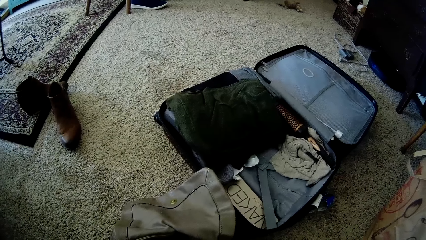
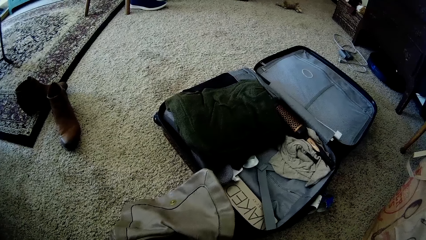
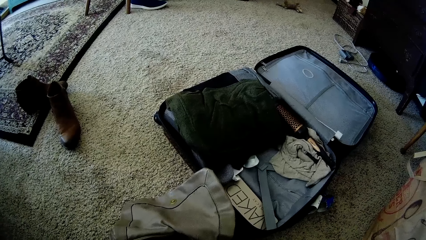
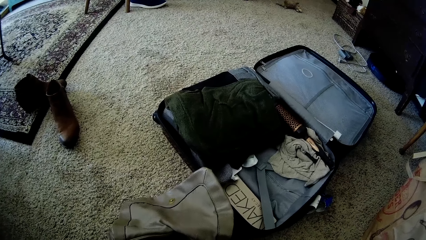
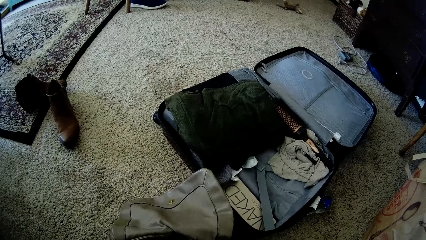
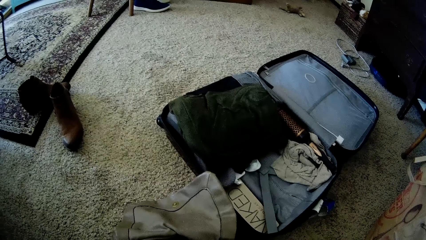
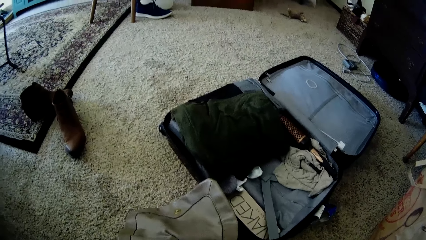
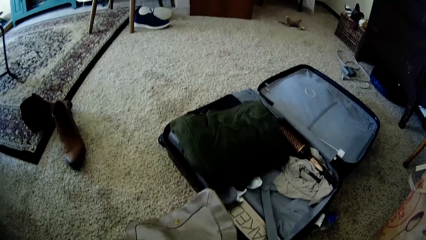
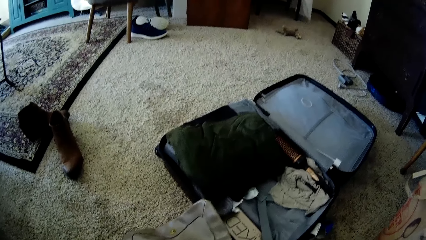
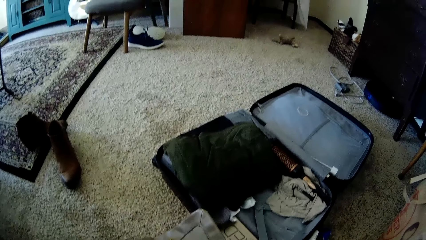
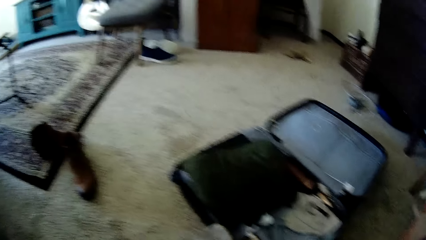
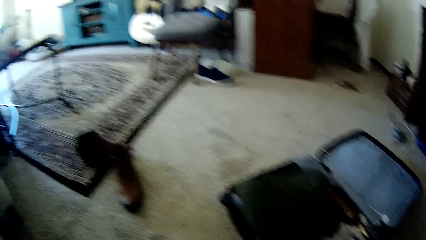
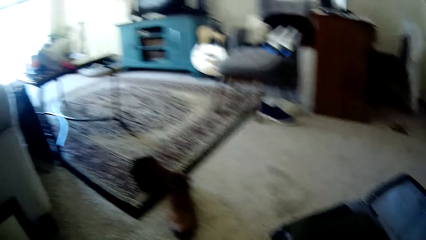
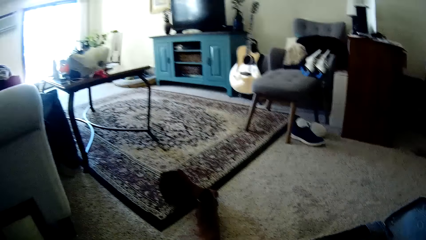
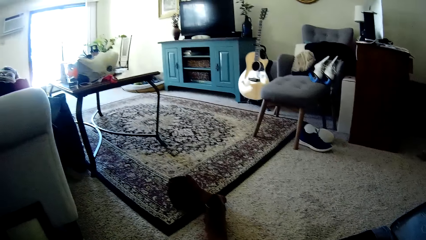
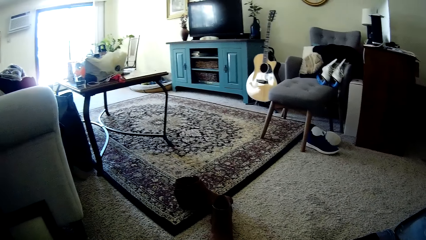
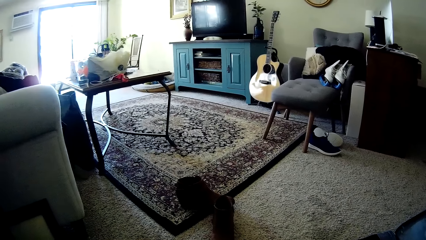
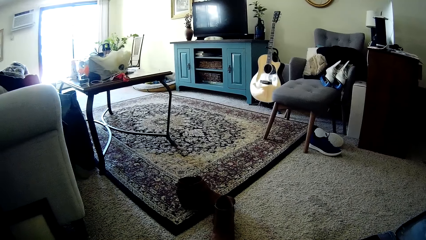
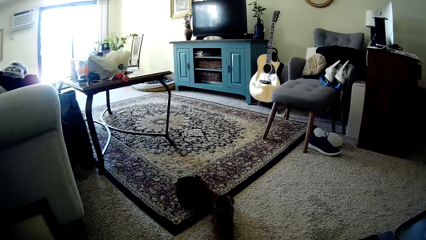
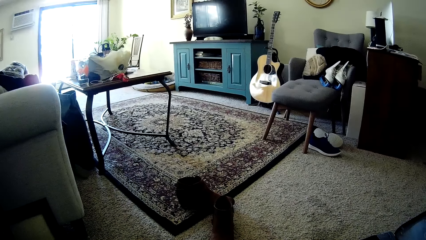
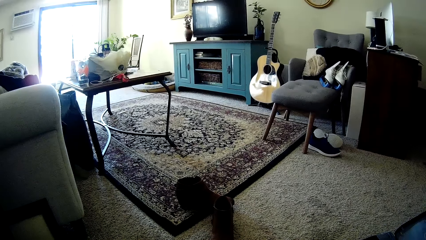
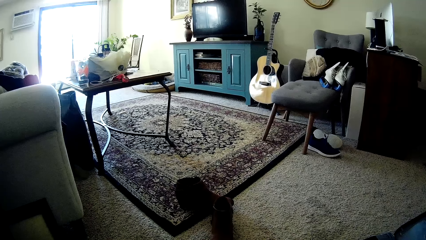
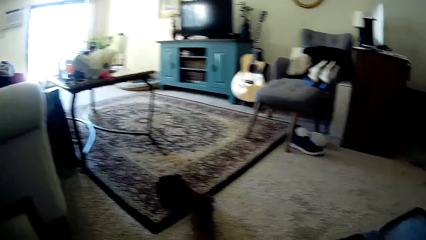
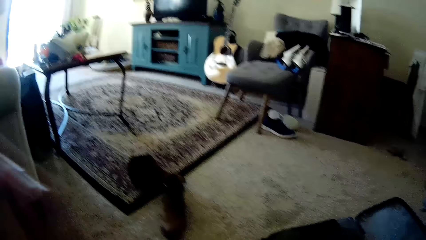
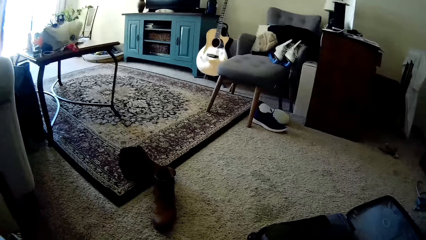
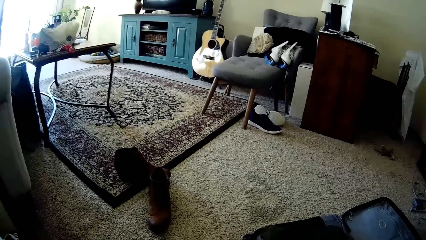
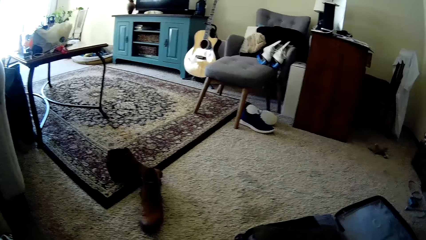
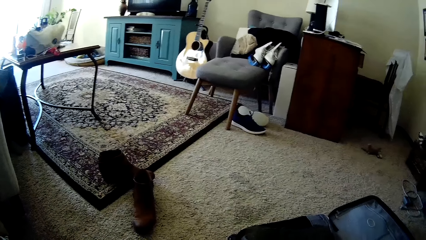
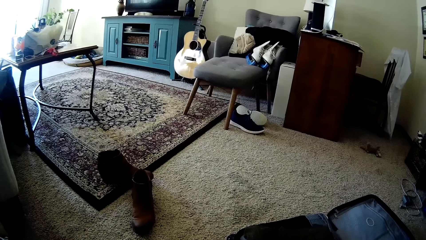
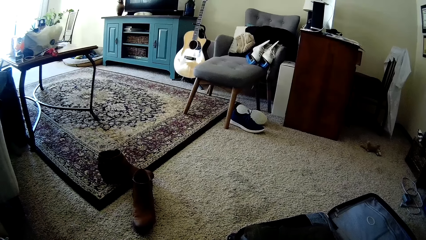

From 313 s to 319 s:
The camera wearer looks around.
